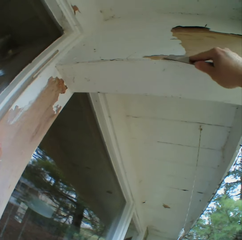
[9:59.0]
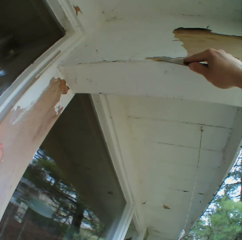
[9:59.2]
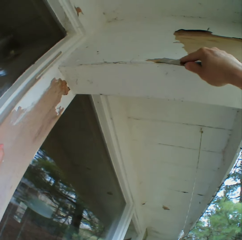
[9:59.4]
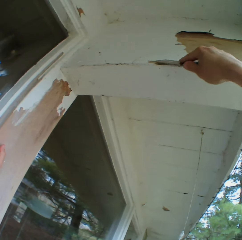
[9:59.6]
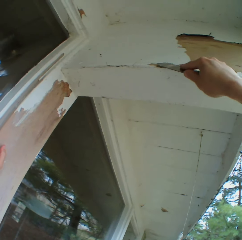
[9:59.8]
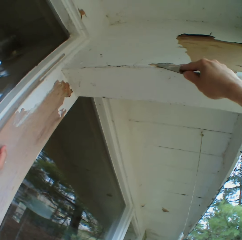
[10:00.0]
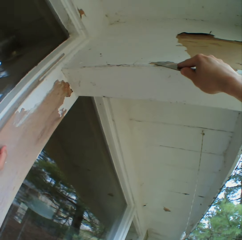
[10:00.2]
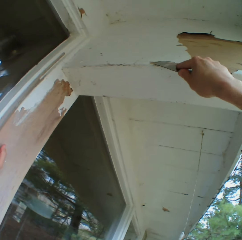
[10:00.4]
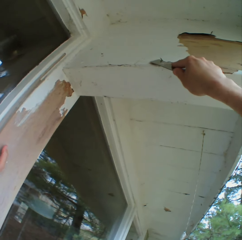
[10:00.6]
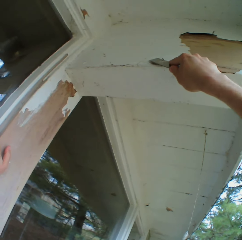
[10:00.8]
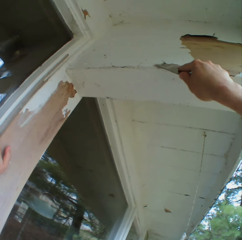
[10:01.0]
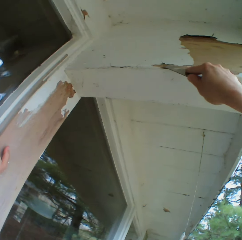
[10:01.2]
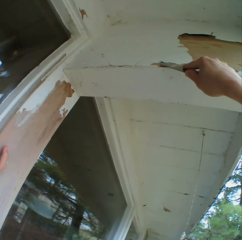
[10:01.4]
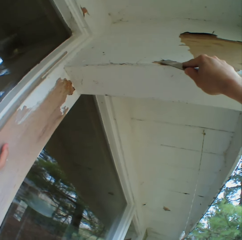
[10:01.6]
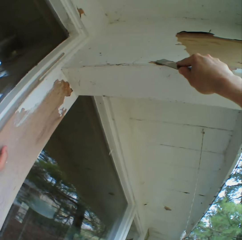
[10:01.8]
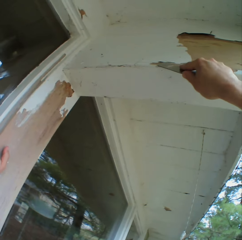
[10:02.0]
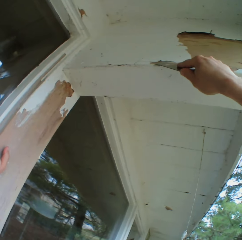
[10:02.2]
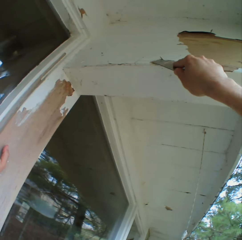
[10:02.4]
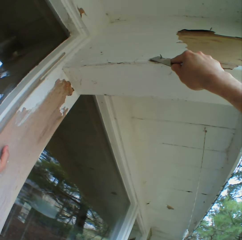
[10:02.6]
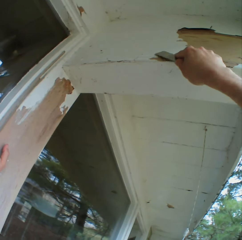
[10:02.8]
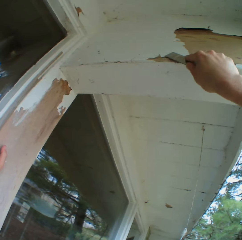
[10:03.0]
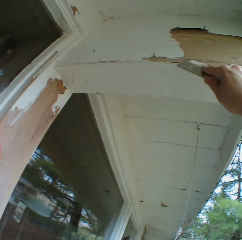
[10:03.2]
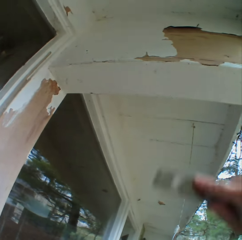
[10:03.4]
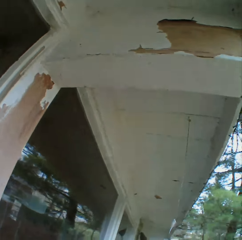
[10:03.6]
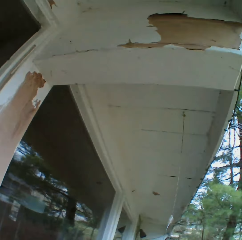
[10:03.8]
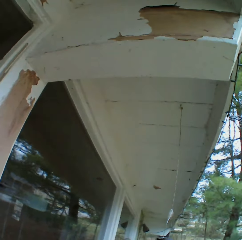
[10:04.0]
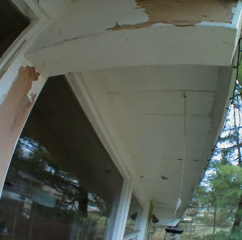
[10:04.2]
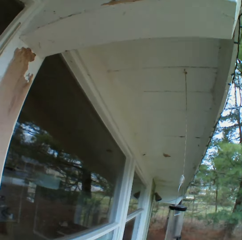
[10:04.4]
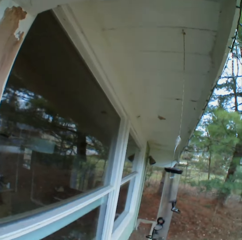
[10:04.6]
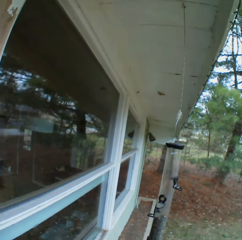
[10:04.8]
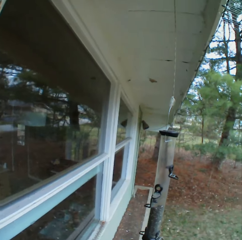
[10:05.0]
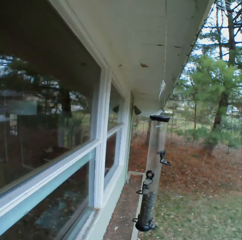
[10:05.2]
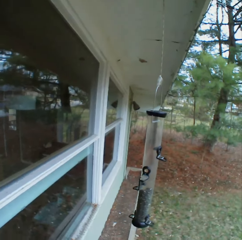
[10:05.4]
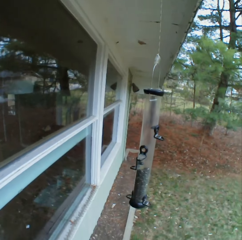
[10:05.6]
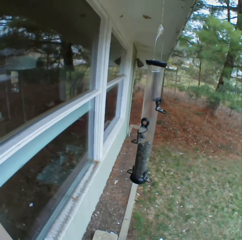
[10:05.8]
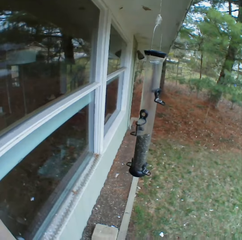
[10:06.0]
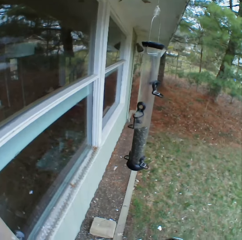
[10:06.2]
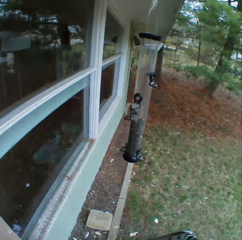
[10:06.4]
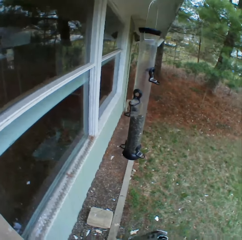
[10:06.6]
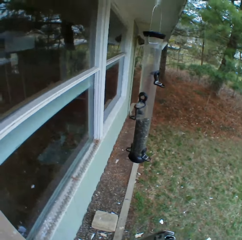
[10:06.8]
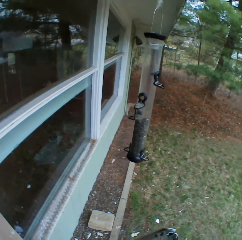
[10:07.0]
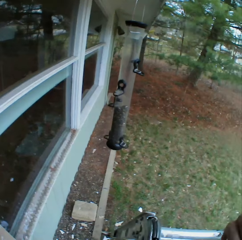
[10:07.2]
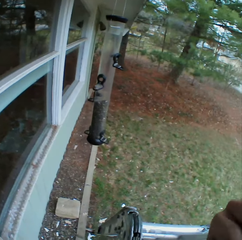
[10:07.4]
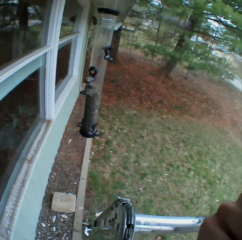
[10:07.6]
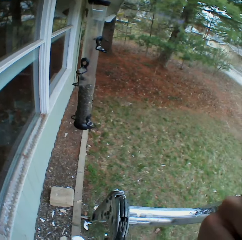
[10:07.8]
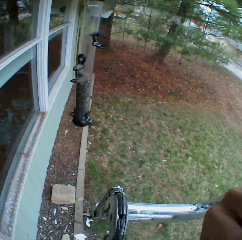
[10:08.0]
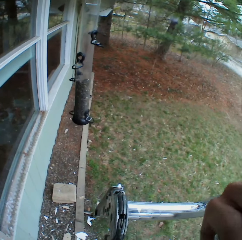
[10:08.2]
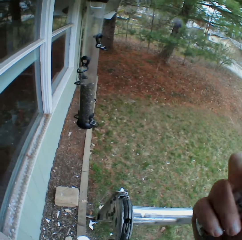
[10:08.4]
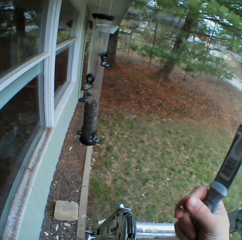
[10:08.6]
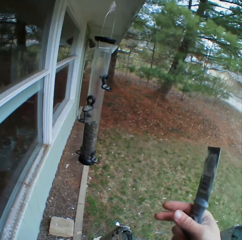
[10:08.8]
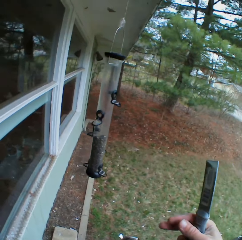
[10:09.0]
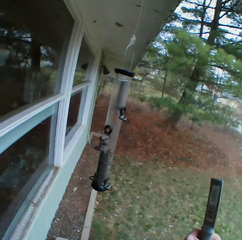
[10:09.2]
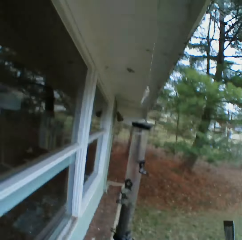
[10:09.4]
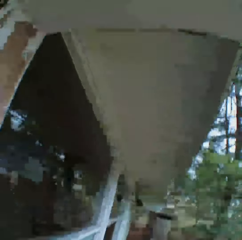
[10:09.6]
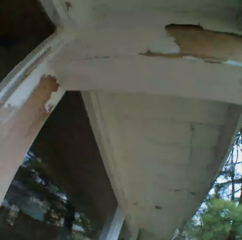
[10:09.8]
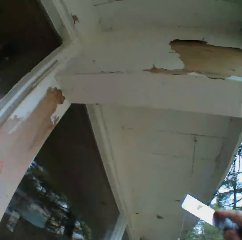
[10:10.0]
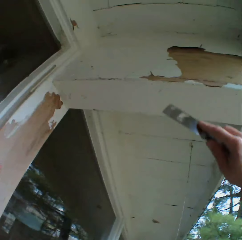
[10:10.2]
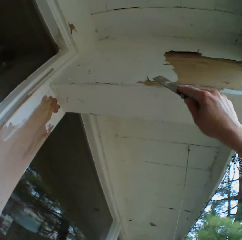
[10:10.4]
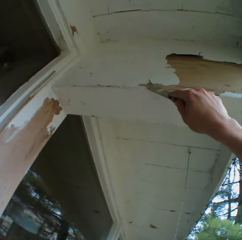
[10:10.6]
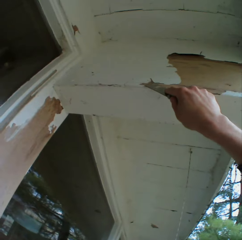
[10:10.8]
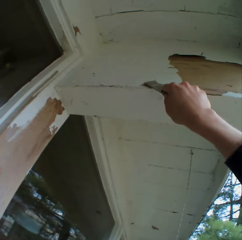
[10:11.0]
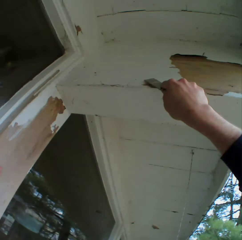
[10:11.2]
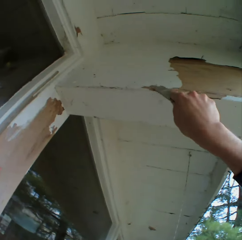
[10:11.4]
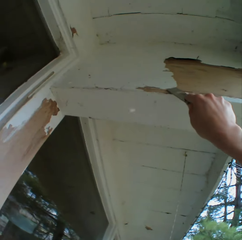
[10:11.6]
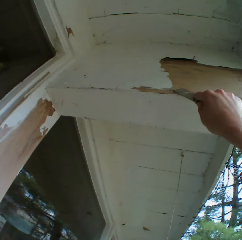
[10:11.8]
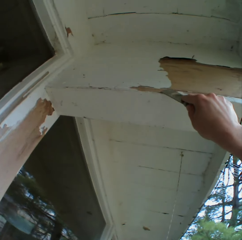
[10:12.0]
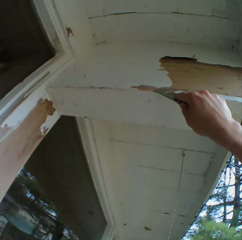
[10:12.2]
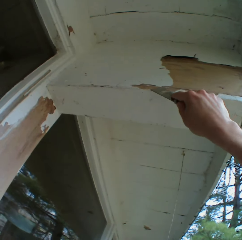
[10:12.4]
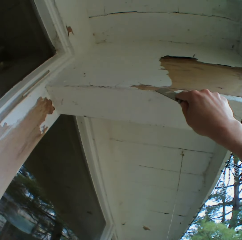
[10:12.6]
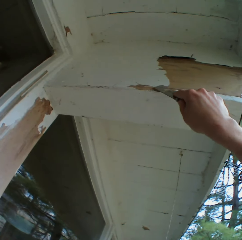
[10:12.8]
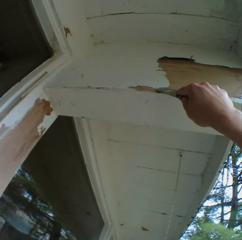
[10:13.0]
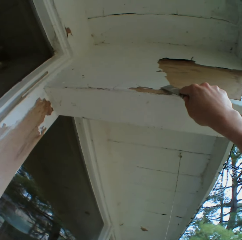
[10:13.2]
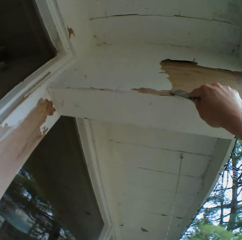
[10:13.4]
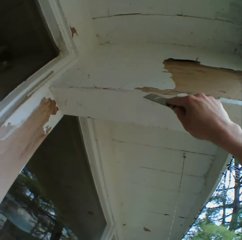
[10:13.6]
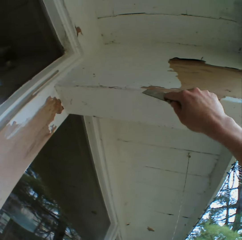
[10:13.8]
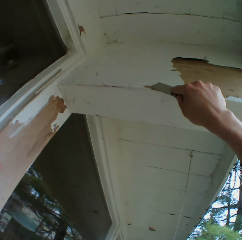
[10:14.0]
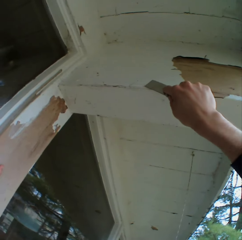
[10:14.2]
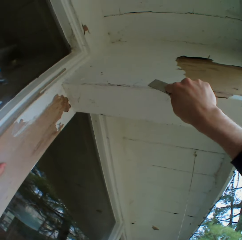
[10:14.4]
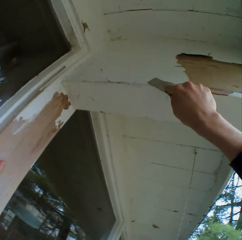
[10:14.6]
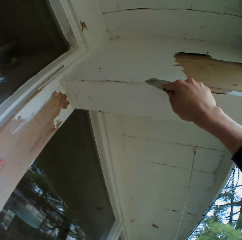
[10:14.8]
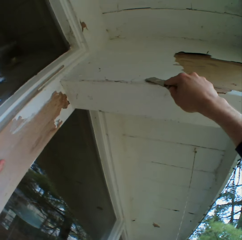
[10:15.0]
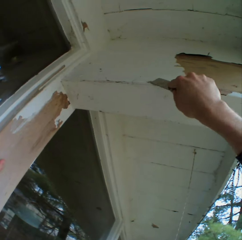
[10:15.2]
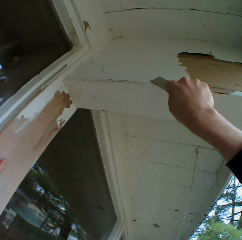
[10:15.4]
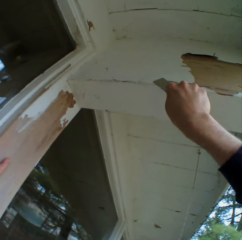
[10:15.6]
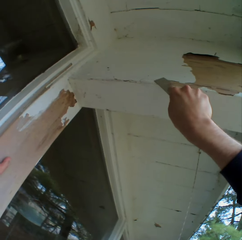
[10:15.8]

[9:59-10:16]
The camera wearer looks at a wind chime. They look around. They move the right hand. They remove the dried paint on the wall with a chisel.

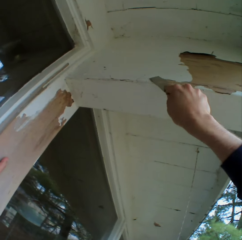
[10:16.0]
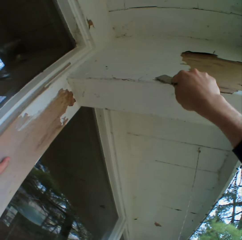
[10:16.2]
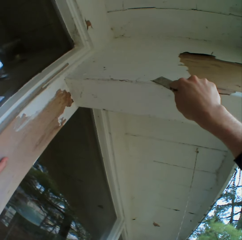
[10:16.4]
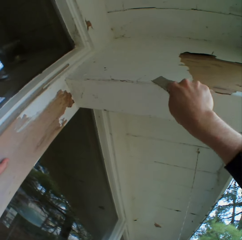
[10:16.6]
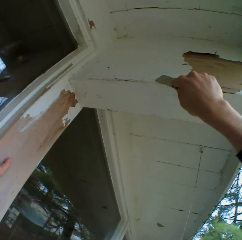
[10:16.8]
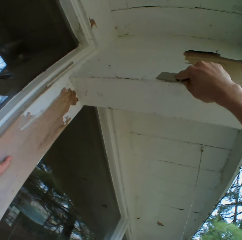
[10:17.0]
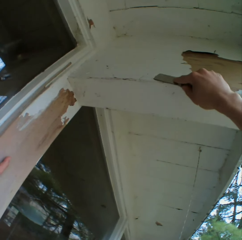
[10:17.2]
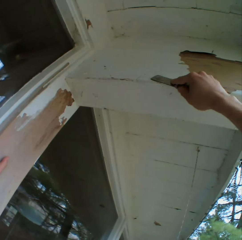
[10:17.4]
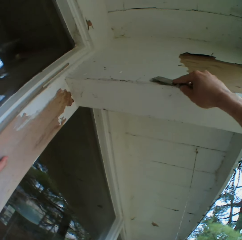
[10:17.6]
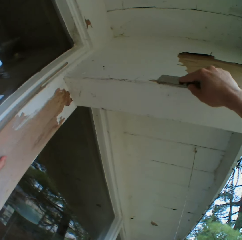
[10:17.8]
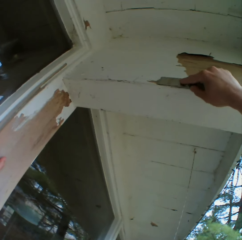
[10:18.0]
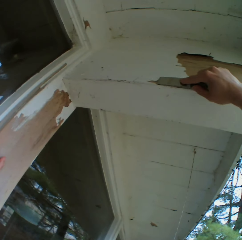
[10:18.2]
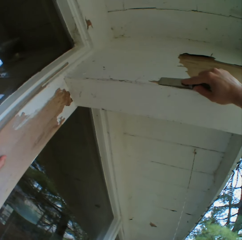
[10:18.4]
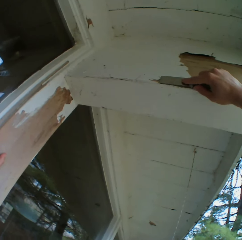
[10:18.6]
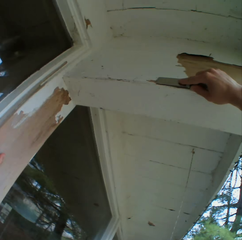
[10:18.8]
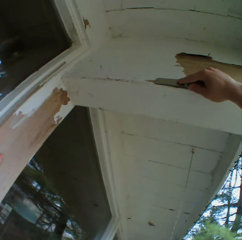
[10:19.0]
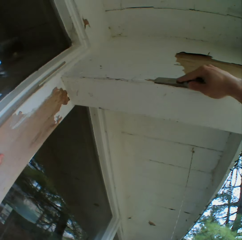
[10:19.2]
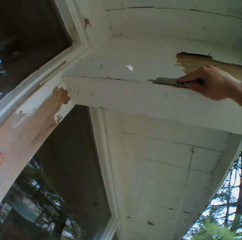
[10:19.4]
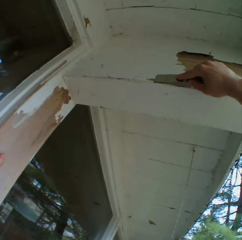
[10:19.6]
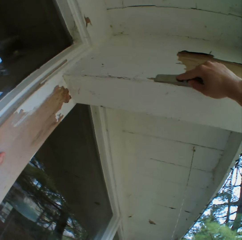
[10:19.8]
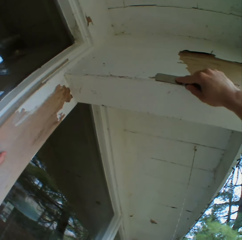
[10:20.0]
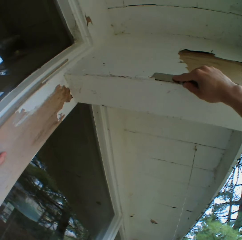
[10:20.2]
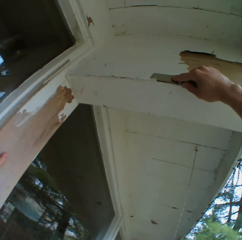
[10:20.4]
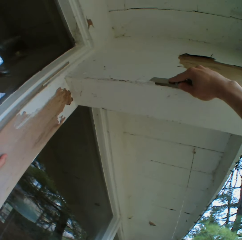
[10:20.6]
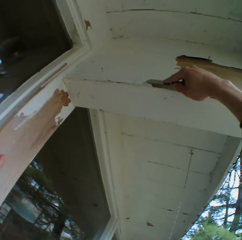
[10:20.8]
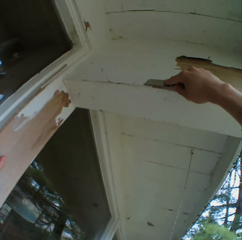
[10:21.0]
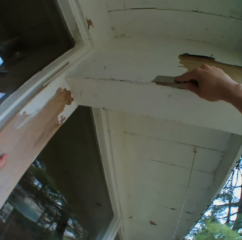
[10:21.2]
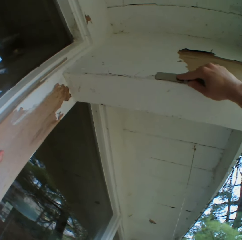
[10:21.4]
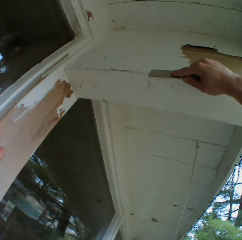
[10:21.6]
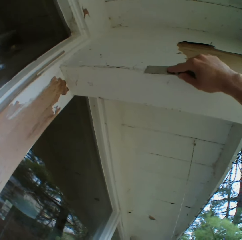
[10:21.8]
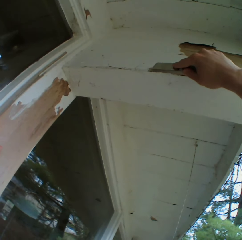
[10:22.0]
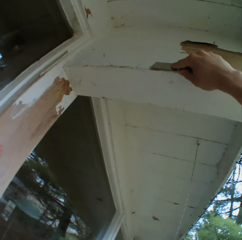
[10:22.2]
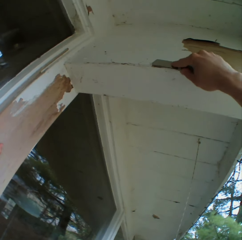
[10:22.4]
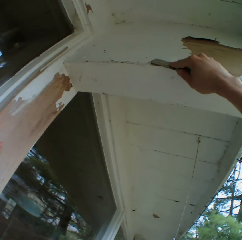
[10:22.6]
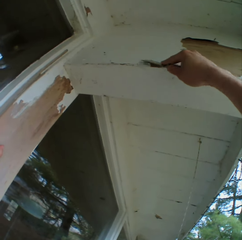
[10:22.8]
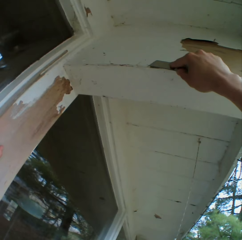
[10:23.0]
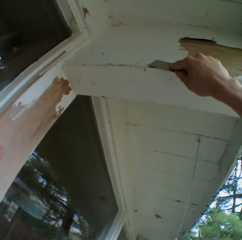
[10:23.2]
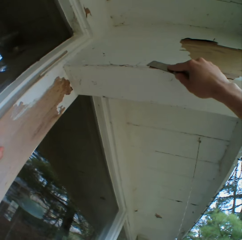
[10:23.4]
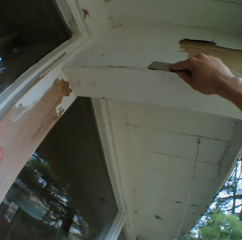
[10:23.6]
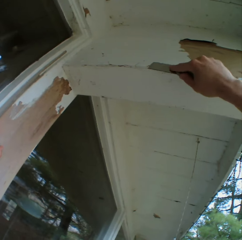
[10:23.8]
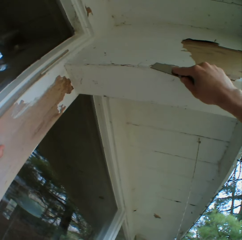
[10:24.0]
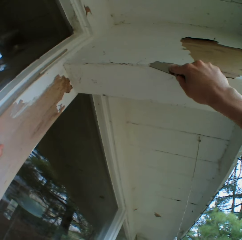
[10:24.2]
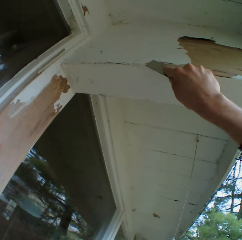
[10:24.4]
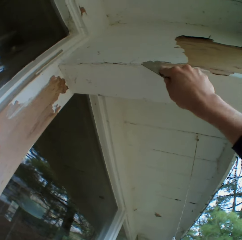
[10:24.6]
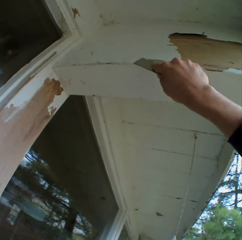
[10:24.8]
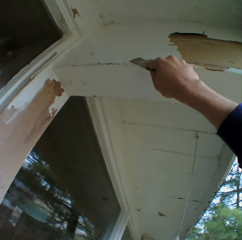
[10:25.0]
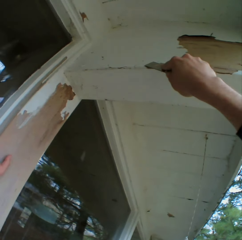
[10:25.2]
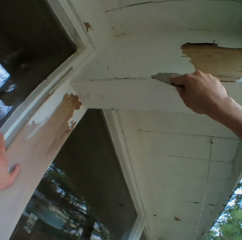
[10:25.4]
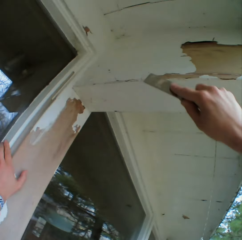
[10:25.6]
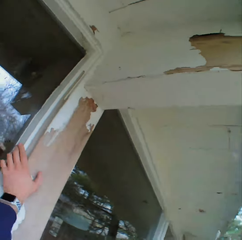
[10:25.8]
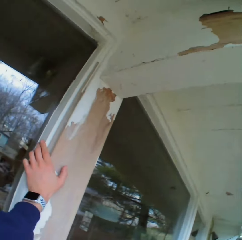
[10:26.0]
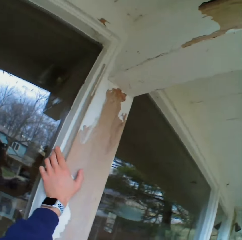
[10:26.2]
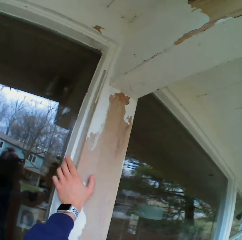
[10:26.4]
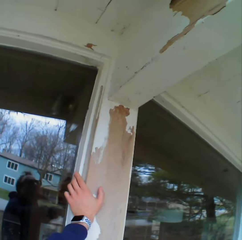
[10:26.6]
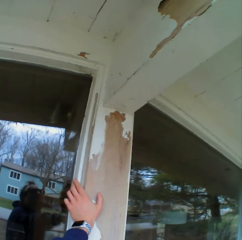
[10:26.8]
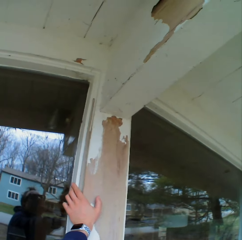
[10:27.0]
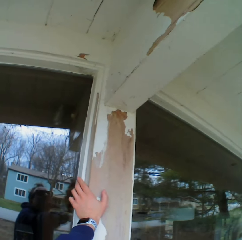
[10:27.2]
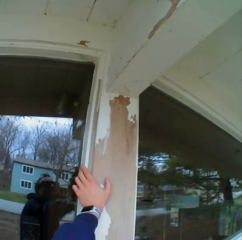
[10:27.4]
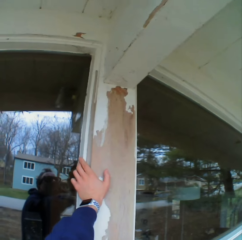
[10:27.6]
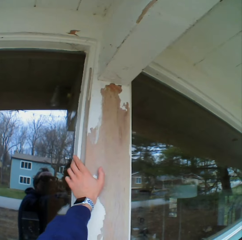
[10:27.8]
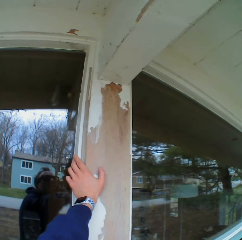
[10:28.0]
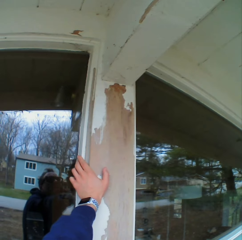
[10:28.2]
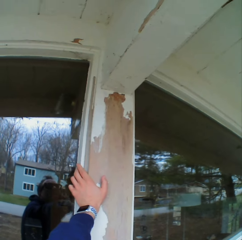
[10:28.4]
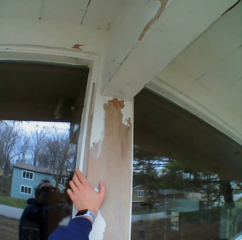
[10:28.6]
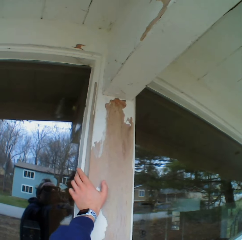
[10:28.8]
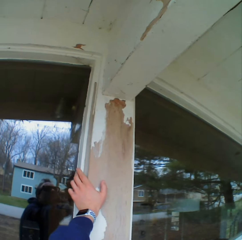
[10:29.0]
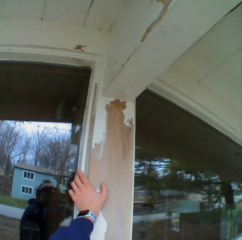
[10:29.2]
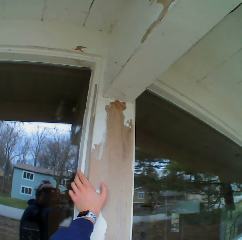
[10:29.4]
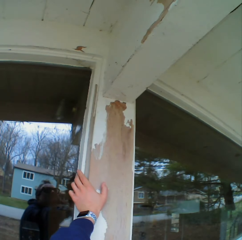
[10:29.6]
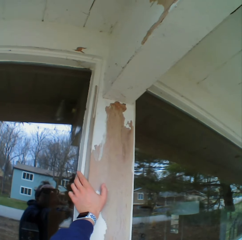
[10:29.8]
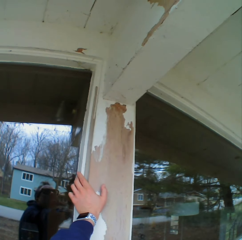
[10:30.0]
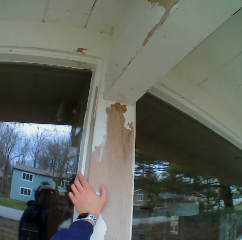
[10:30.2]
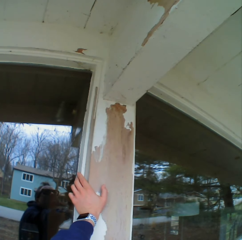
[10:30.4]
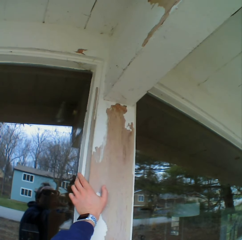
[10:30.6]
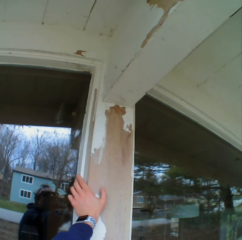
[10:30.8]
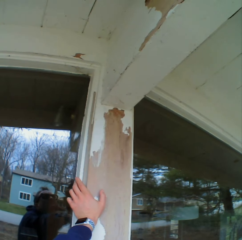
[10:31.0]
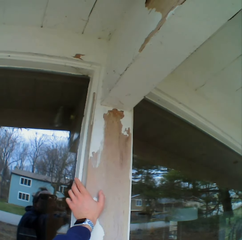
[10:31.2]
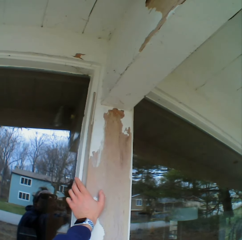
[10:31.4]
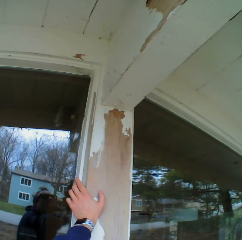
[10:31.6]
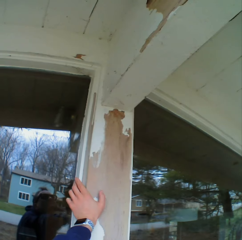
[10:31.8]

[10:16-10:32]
The camera wearer looks at the column. They look at the roof.
